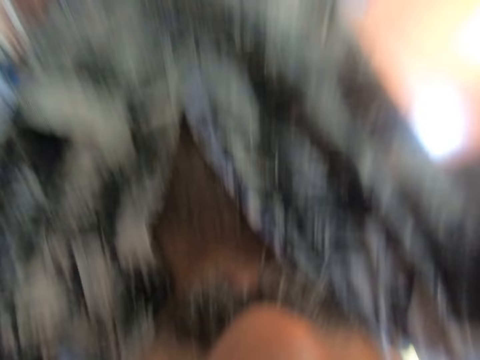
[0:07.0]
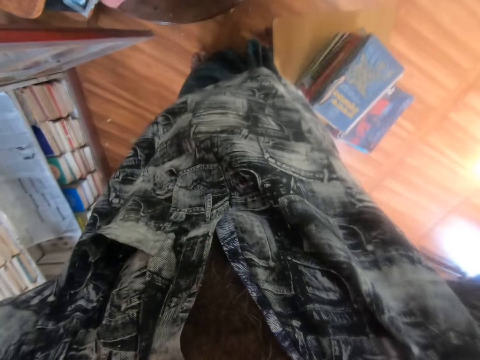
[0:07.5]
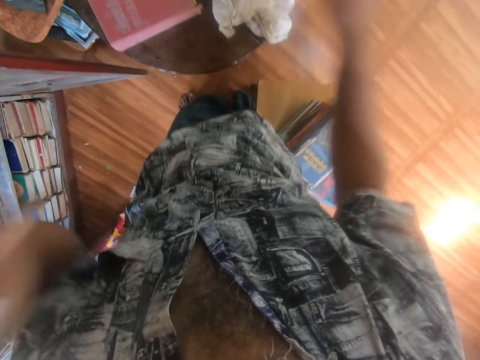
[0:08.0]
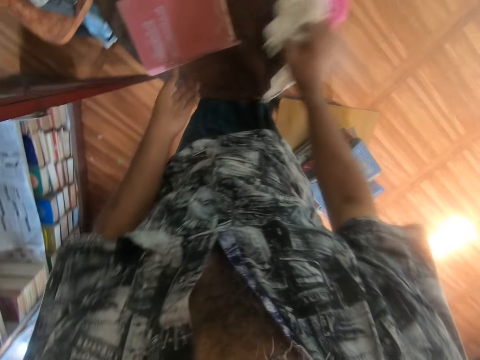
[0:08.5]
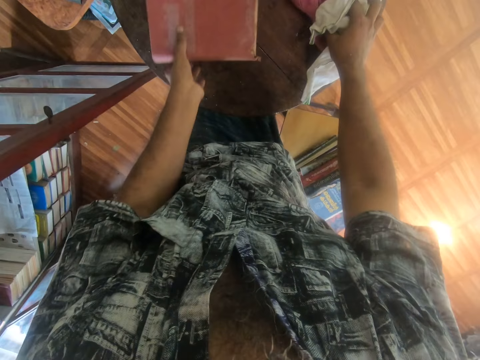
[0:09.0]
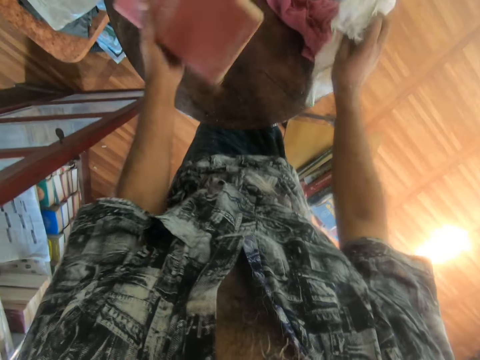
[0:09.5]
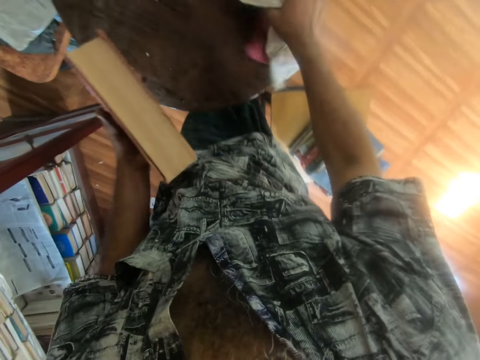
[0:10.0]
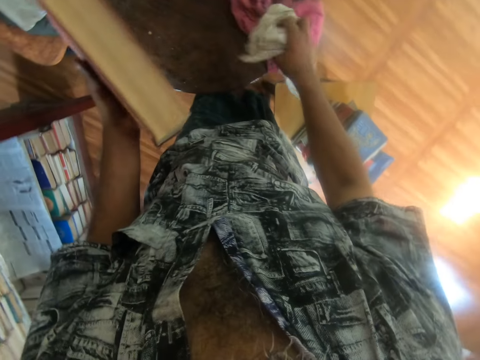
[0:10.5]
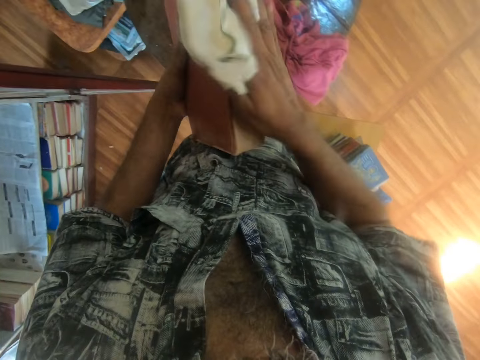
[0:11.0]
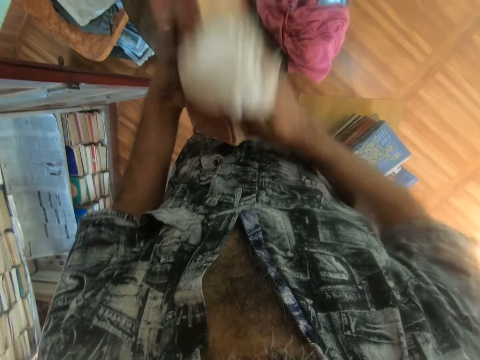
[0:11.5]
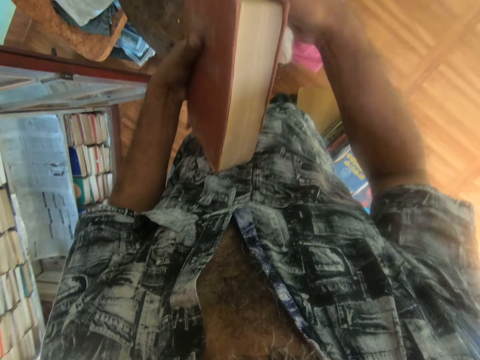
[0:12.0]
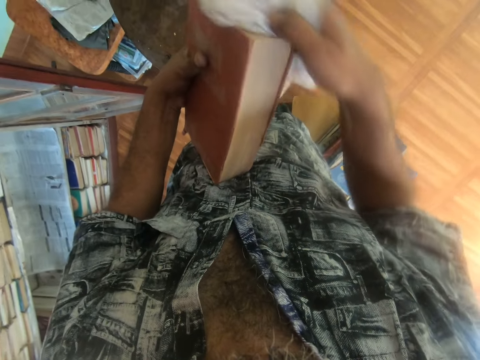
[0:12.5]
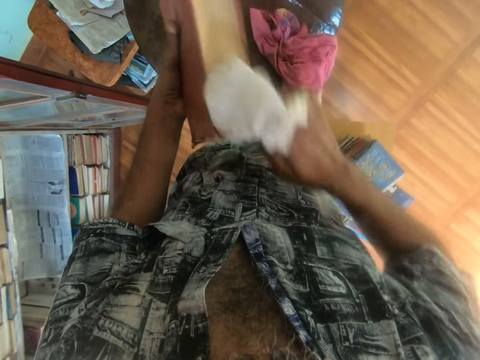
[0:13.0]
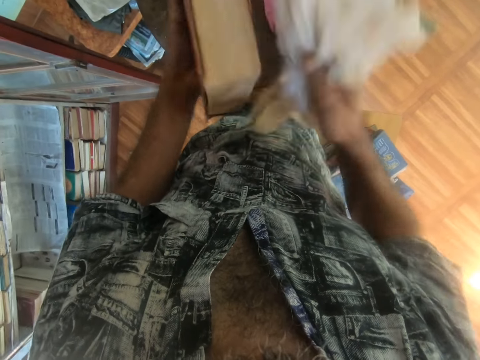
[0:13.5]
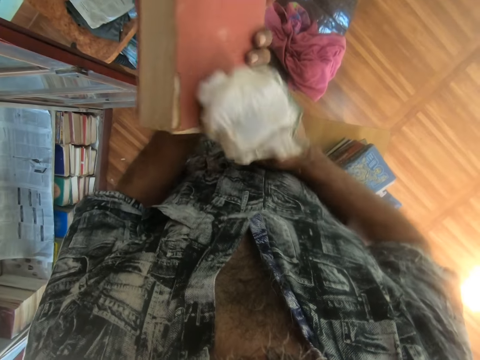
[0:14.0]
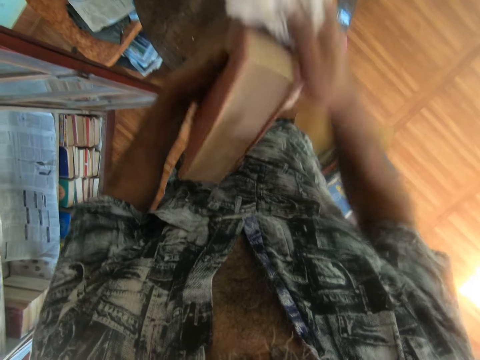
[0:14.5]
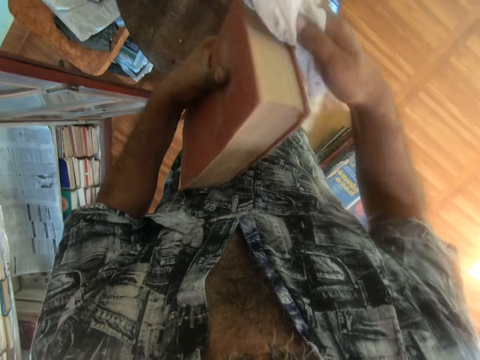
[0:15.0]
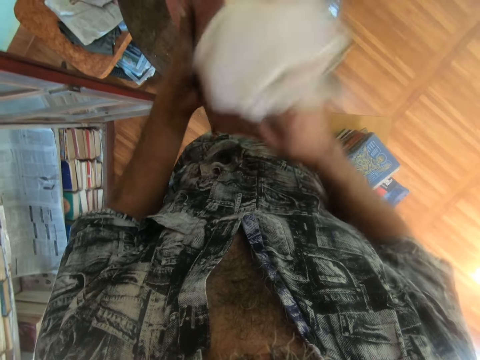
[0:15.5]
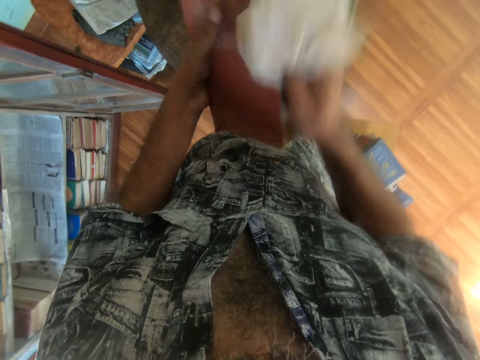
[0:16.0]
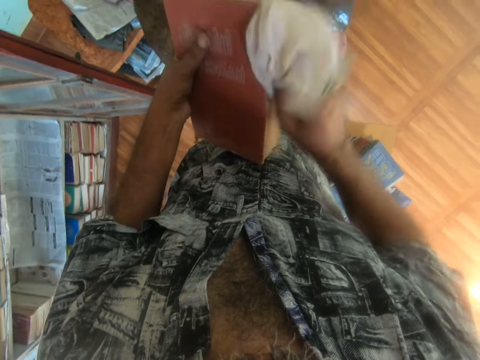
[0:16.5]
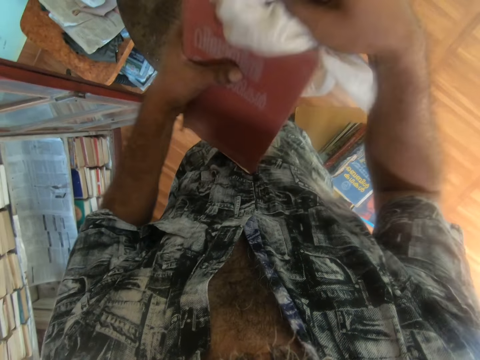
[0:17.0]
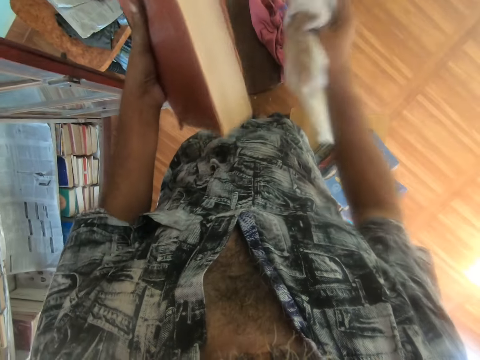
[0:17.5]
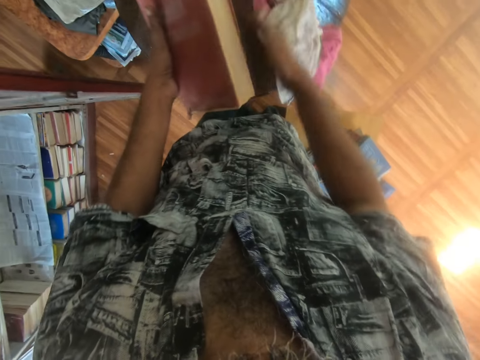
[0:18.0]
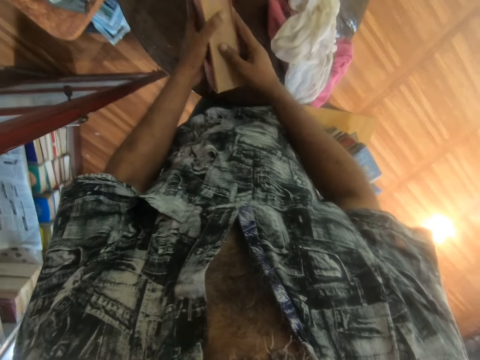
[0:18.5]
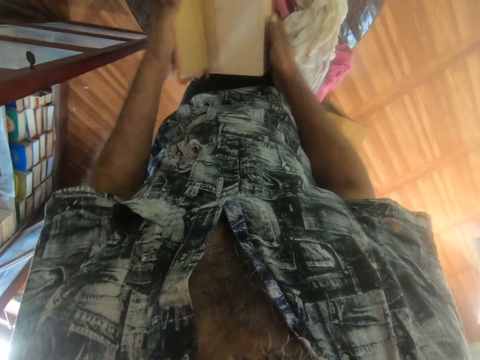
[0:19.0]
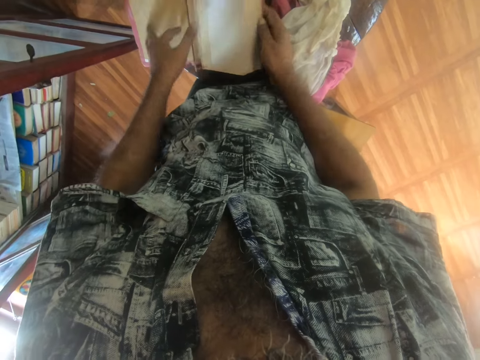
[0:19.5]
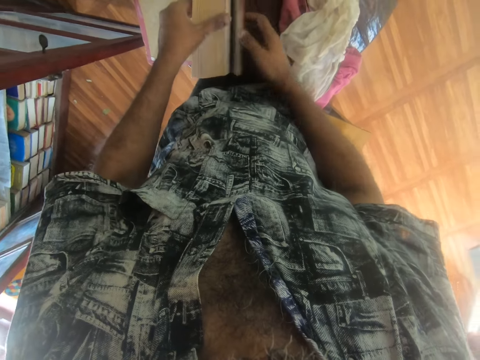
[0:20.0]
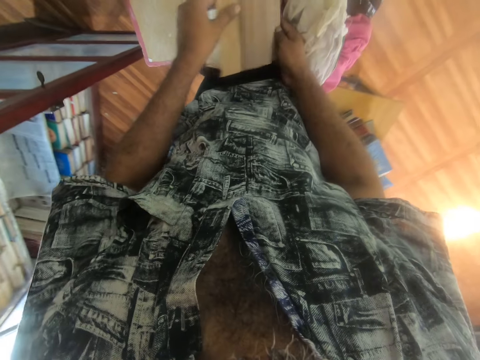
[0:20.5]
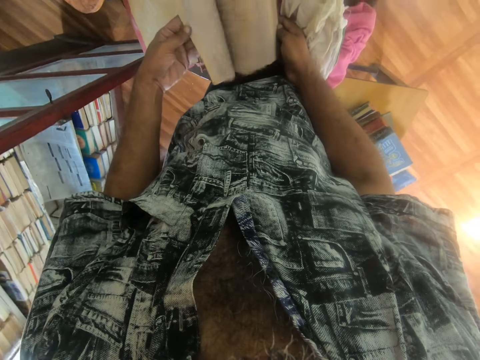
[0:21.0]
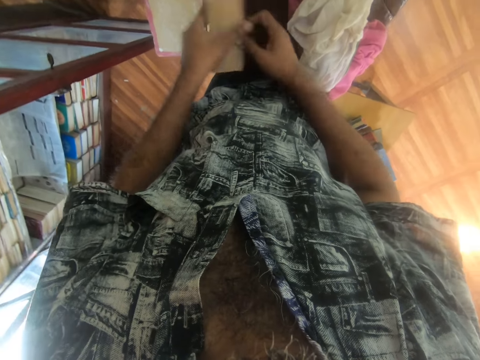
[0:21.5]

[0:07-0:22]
The camera wearer picks up the wiper or rag. They pick up the book. They hold the wiper on the table. They wipe the book with the wiper. They put the rag on the table. They peruse the book. They open the book.

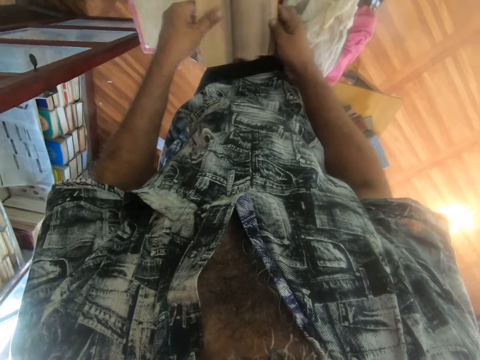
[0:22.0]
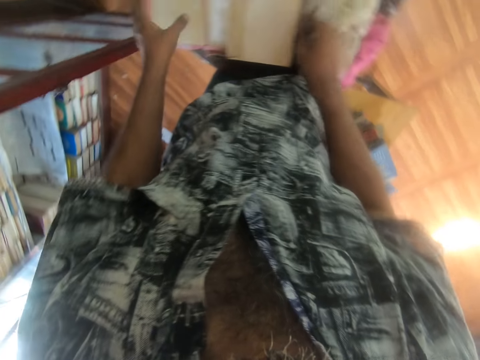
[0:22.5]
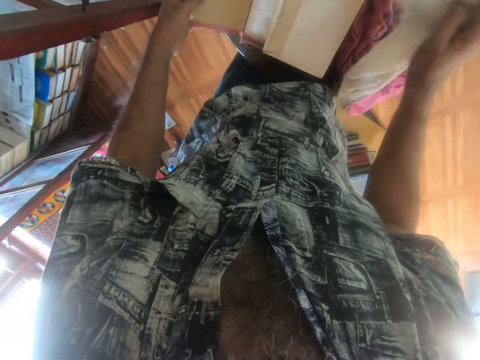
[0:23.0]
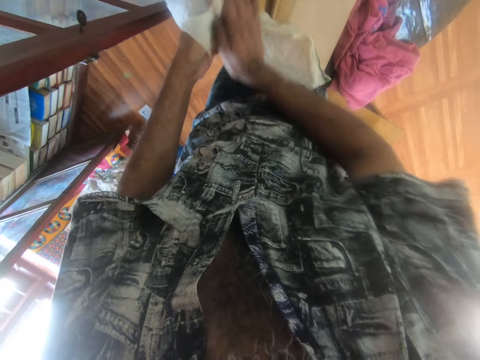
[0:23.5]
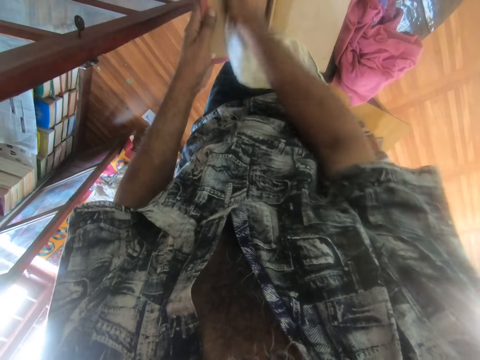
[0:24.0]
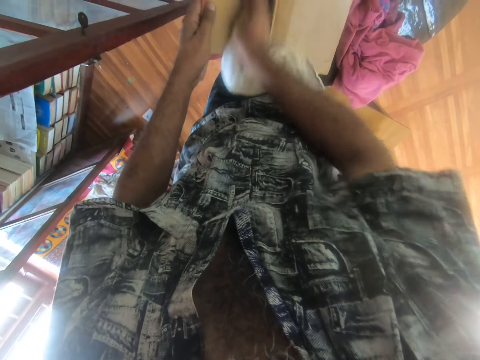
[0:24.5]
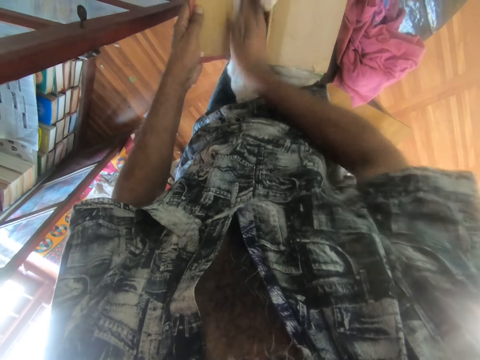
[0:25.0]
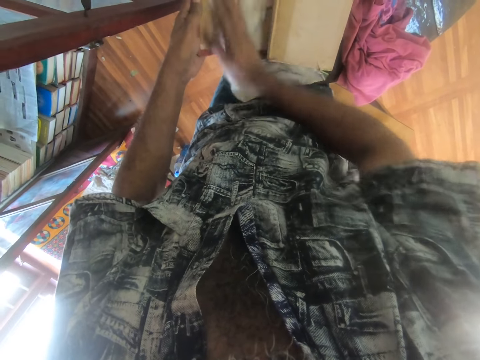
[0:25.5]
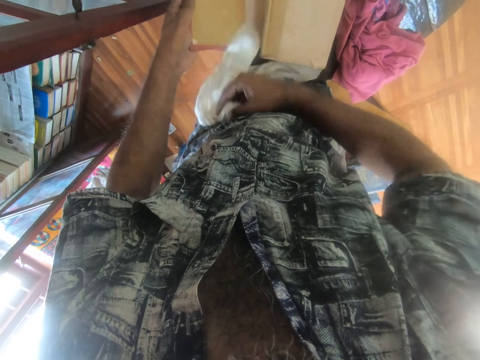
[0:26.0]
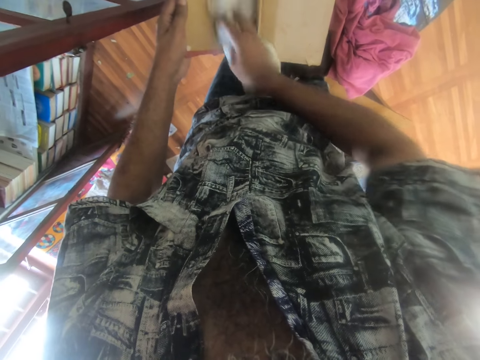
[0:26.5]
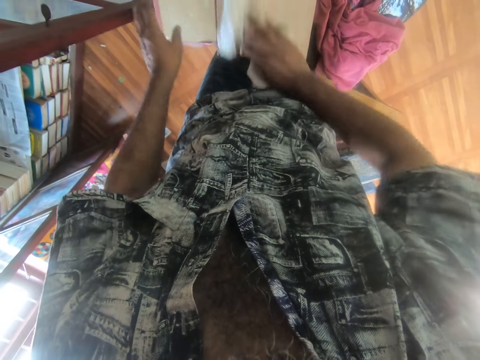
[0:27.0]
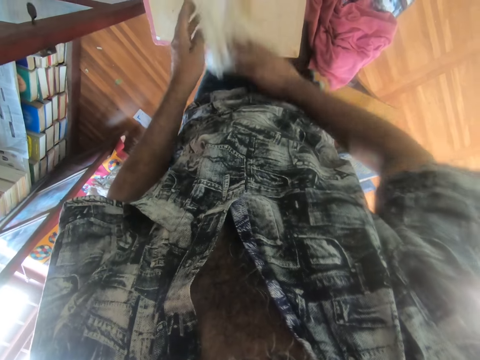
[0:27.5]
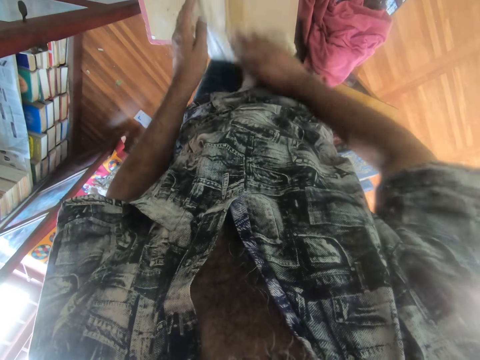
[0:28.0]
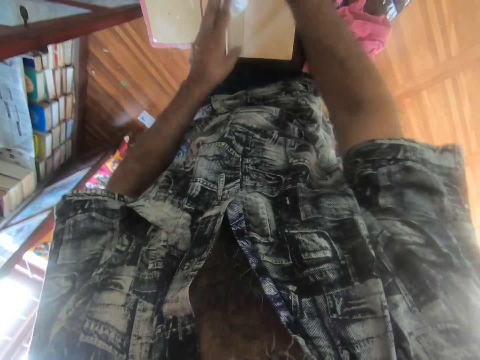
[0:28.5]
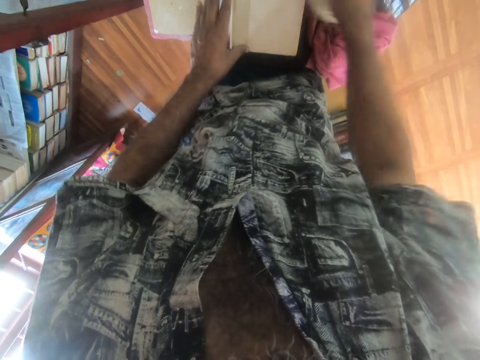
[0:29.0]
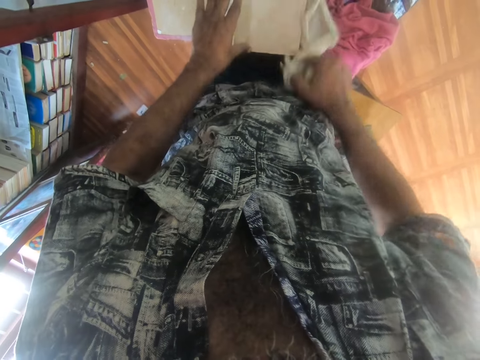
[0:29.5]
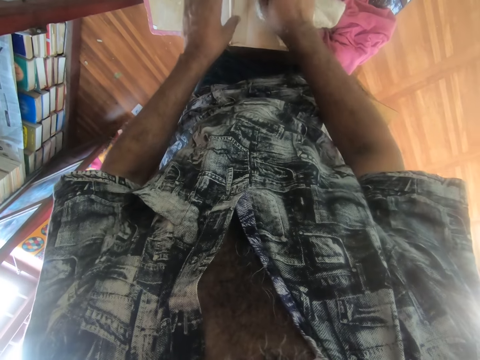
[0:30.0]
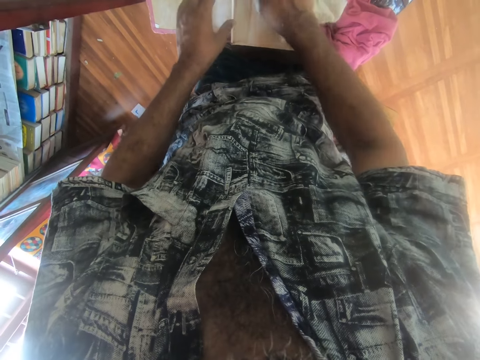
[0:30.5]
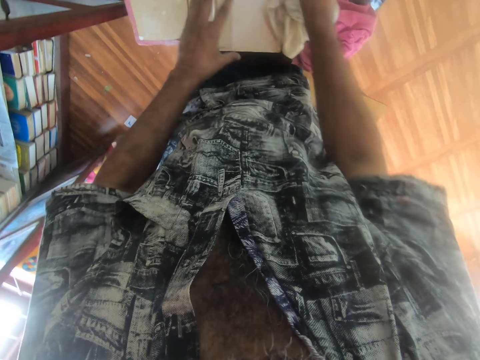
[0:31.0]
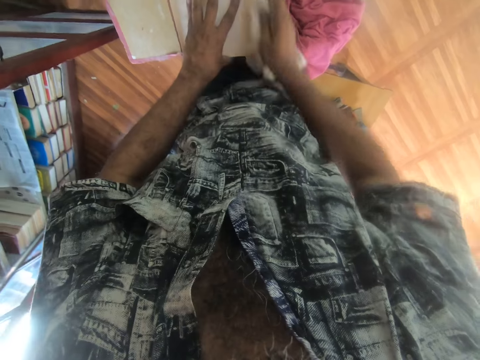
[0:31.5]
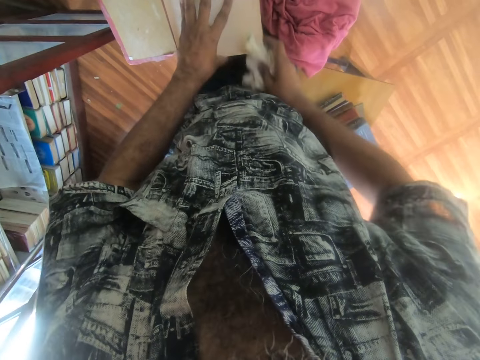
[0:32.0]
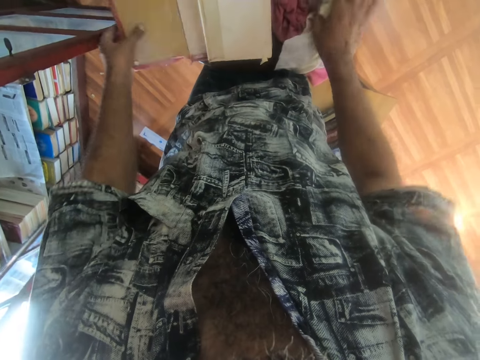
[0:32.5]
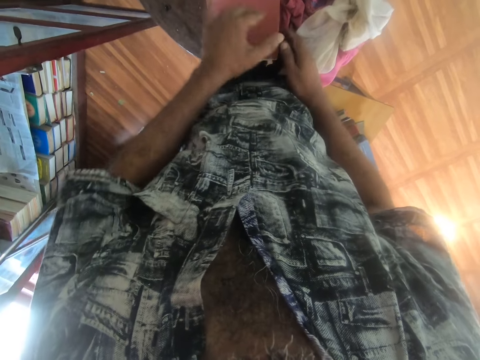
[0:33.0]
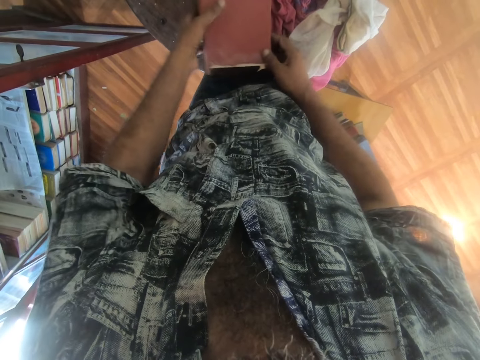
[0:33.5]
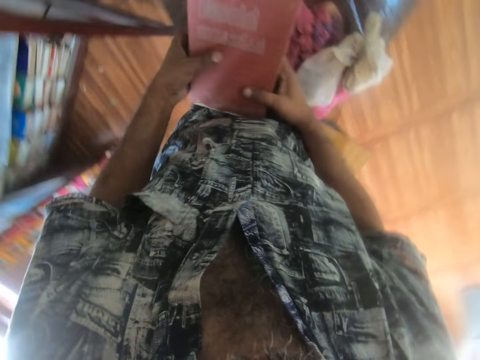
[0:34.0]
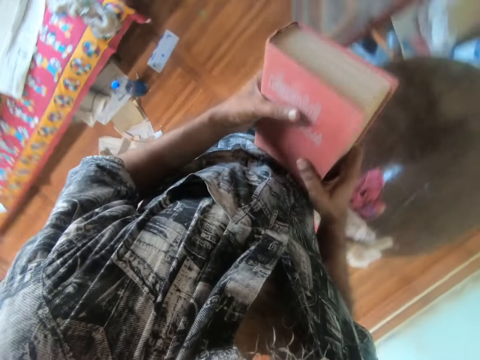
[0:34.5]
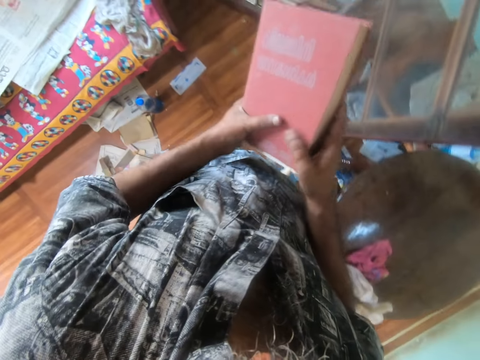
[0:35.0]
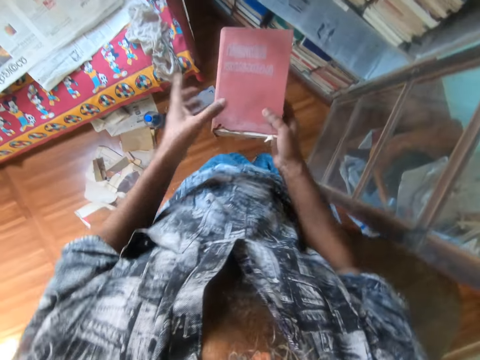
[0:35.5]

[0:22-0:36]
The camera wearer picks up the wiper or rag. They wipe the book with the wiper. They put the rag on the table. They close the book. They carry the book. They take the book. They move to a cupboard.
